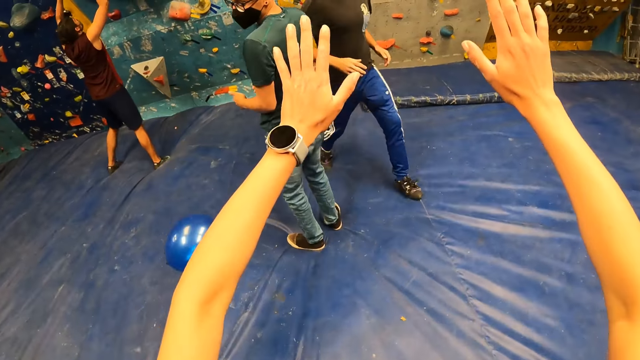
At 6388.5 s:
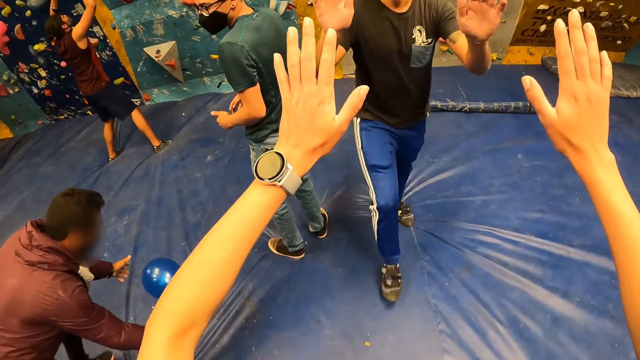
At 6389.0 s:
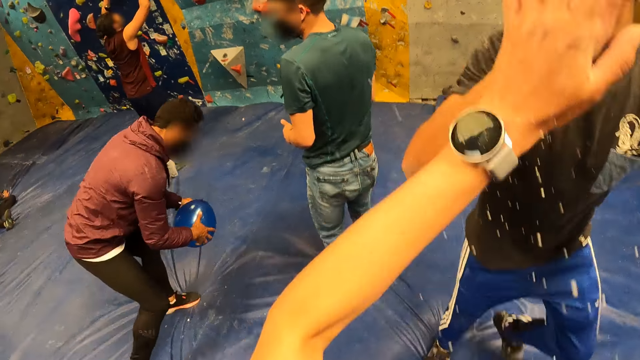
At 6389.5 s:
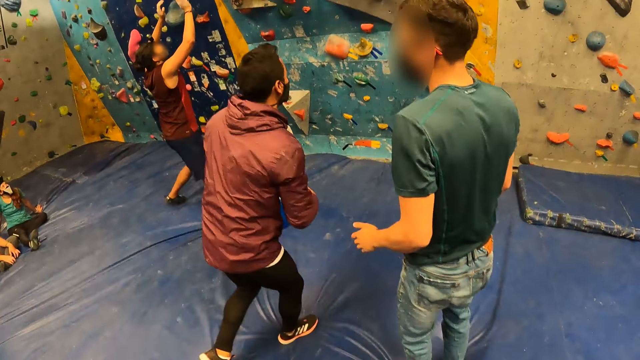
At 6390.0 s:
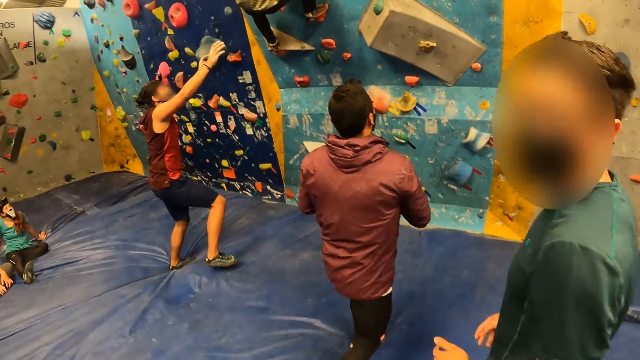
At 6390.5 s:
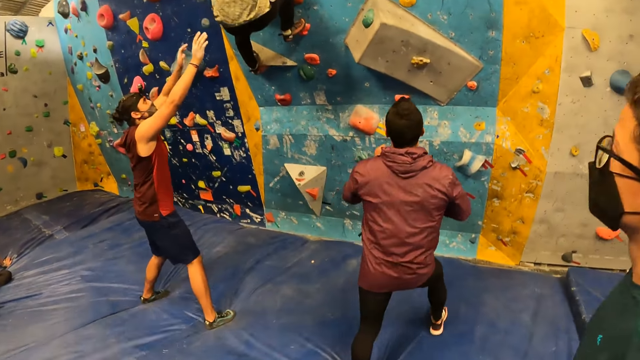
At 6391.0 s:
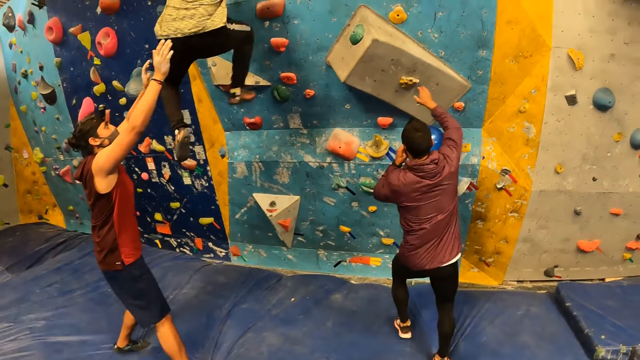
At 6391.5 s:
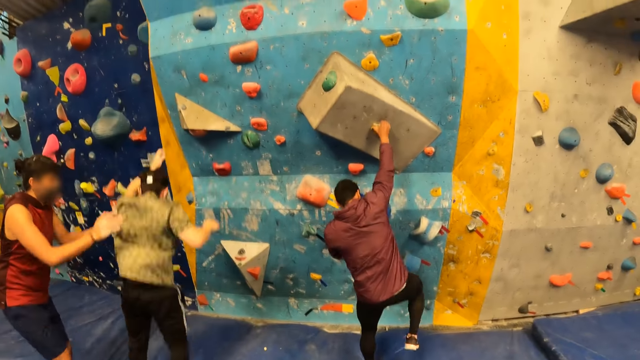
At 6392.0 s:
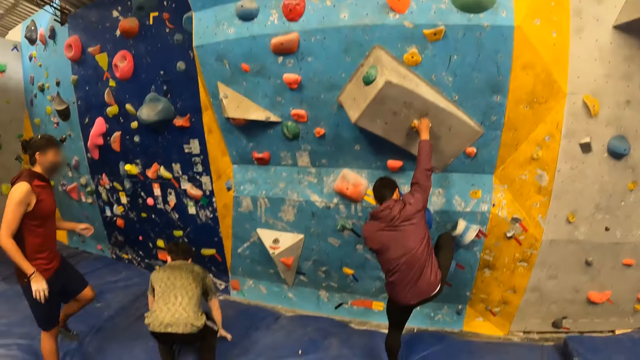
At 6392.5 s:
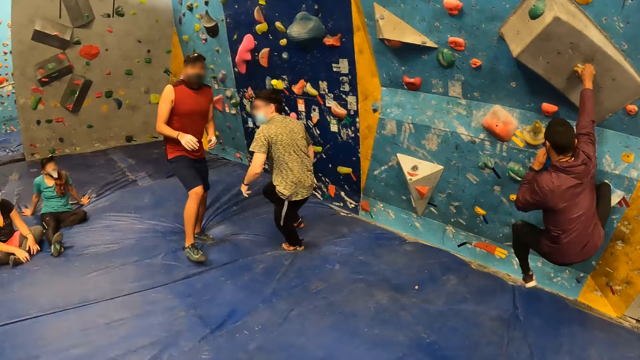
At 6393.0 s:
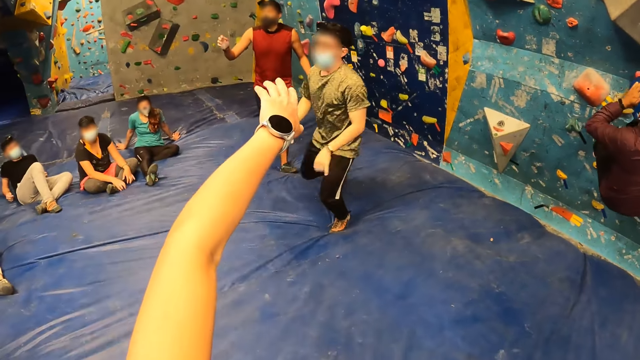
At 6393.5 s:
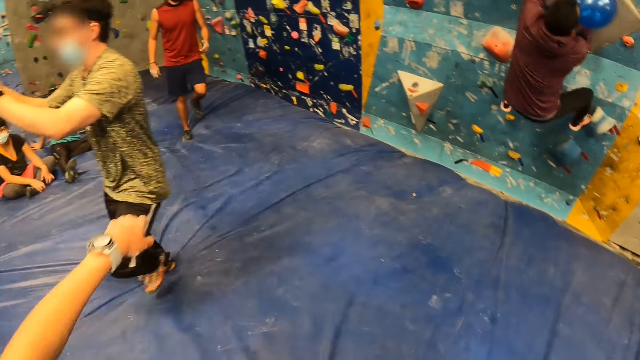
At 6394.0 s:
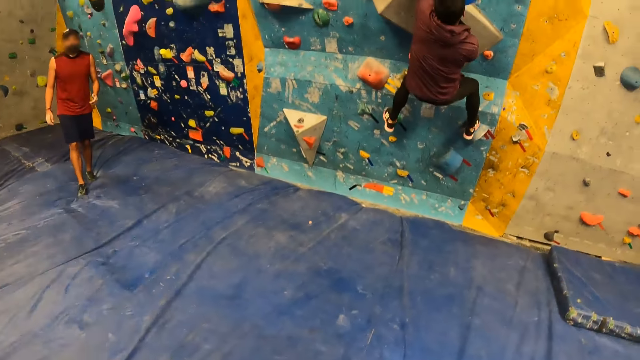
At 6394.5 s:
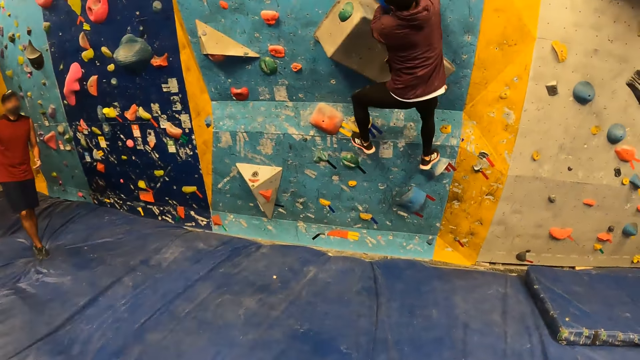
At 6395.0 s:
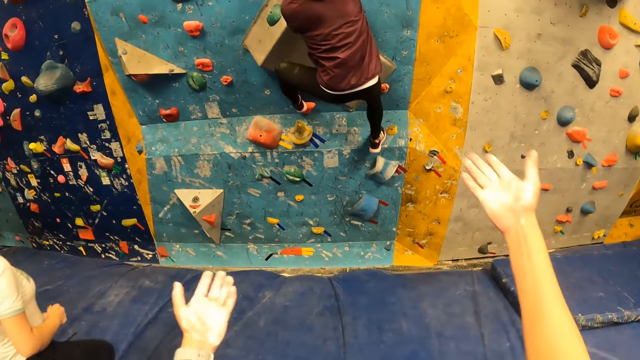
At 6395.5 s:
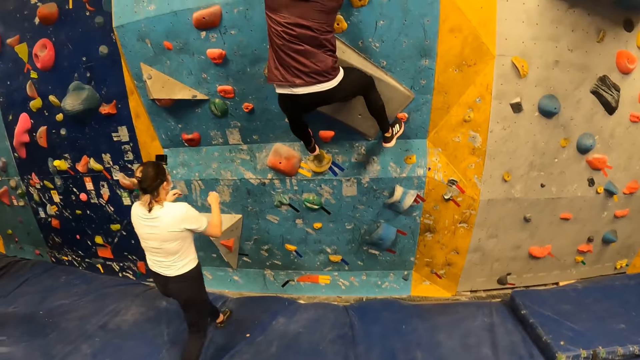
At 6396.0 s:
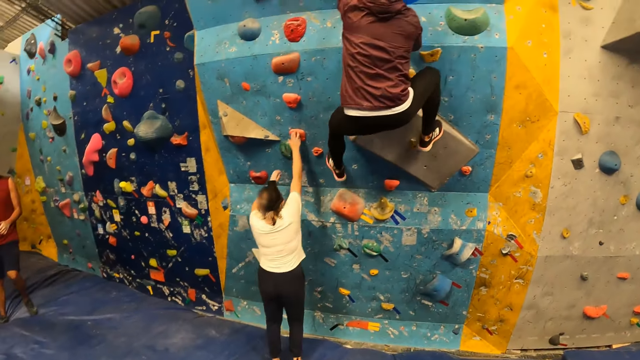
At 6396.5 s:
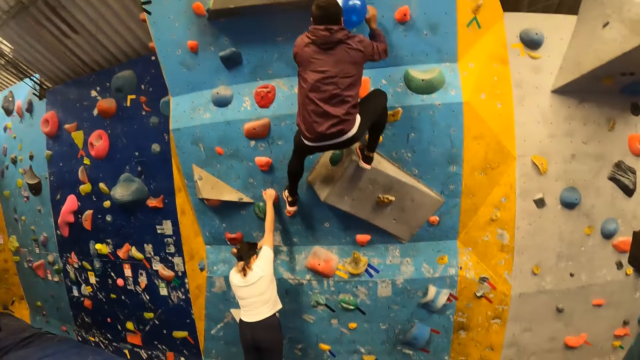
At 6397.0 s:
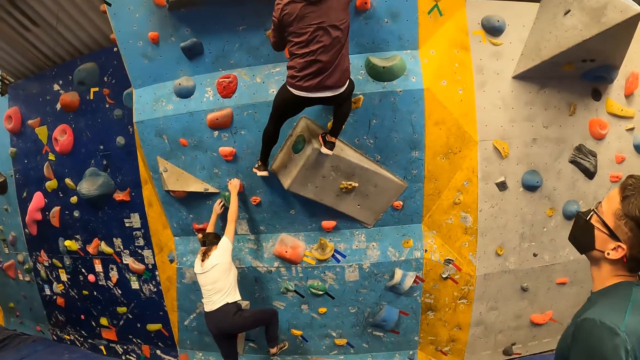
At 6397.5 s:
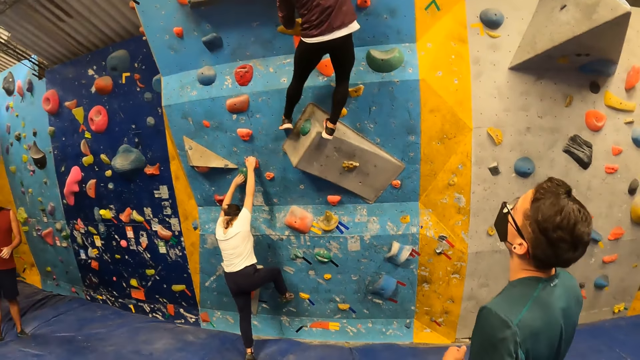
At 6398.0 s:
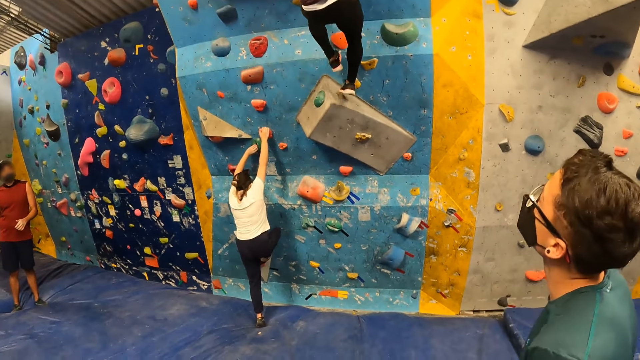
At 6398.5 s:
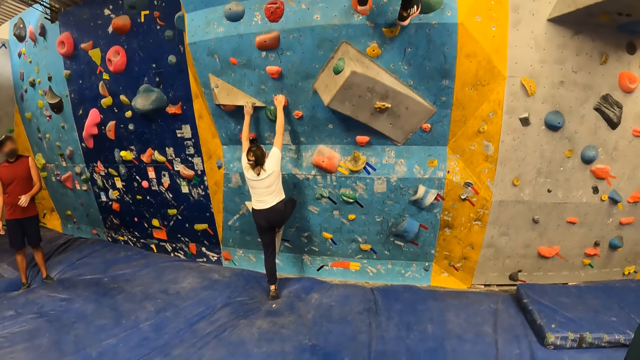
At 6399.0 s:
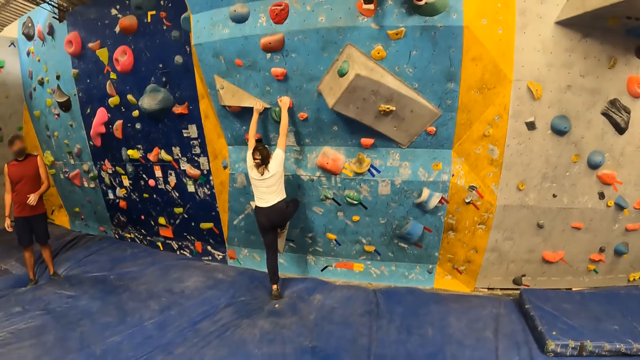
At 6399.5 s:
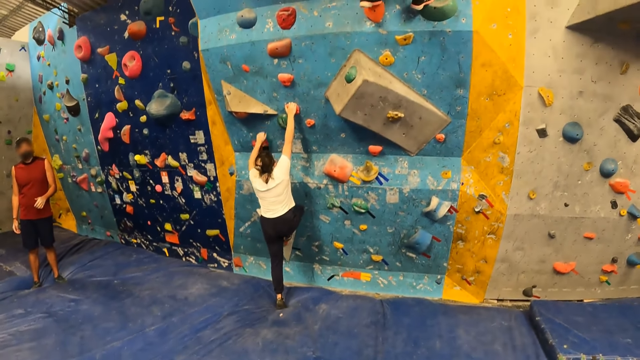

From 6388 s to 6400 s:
A man picks up a balloon from the foam on the floor. The camera wearer hits both hands of another man with her hands. She greets the other man. The first man walks towards the wall and climbs the bouldering wall with both hands. A third man jumps down from the wall. The camera wearer stretches both hands forward. She raises the hand. A woman climbs the bouldering wall with both hands.

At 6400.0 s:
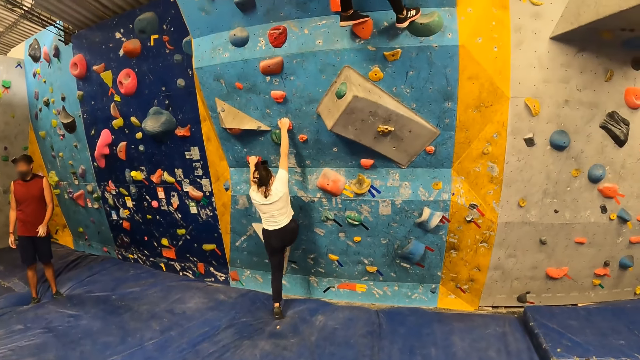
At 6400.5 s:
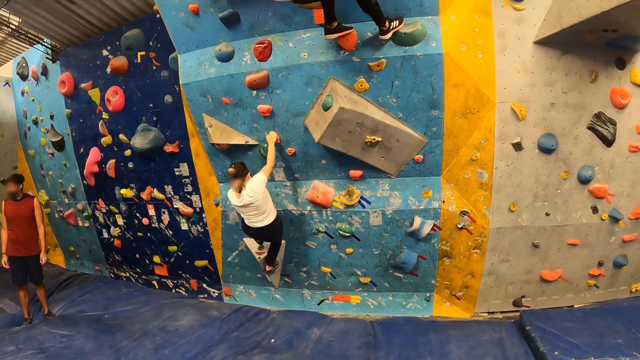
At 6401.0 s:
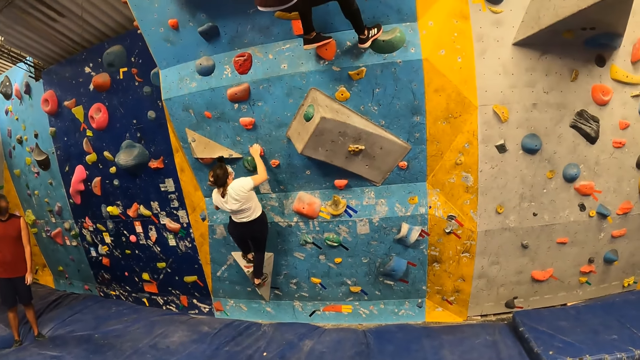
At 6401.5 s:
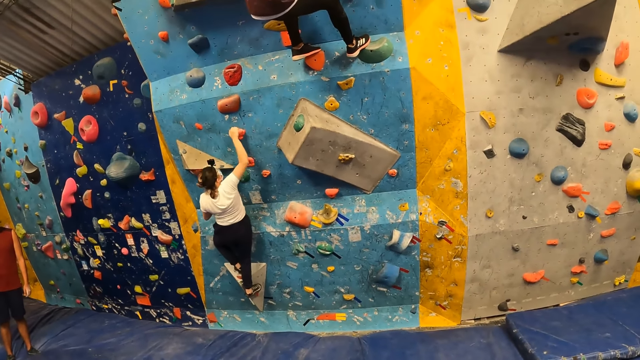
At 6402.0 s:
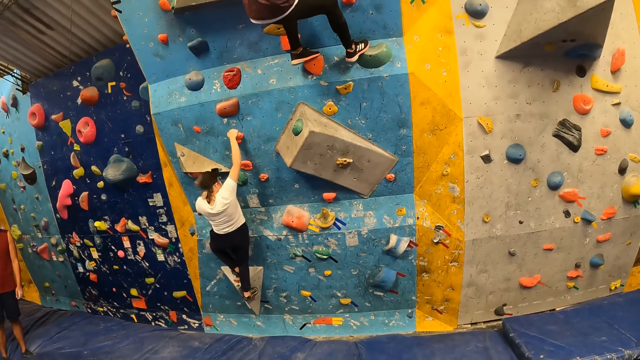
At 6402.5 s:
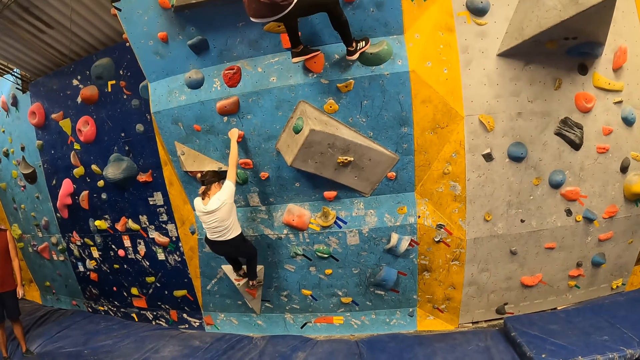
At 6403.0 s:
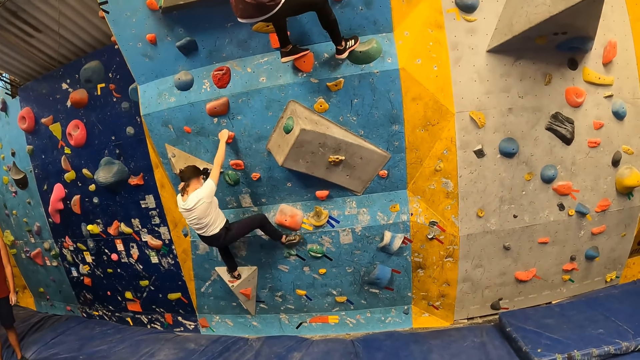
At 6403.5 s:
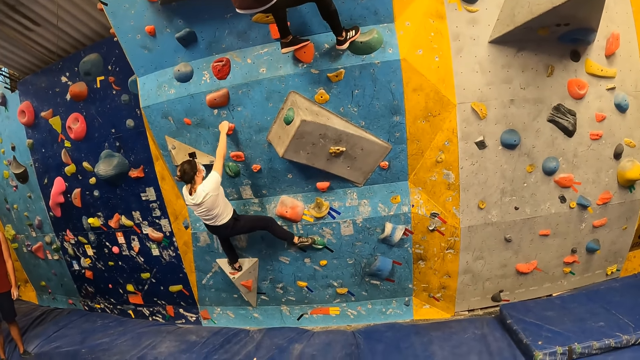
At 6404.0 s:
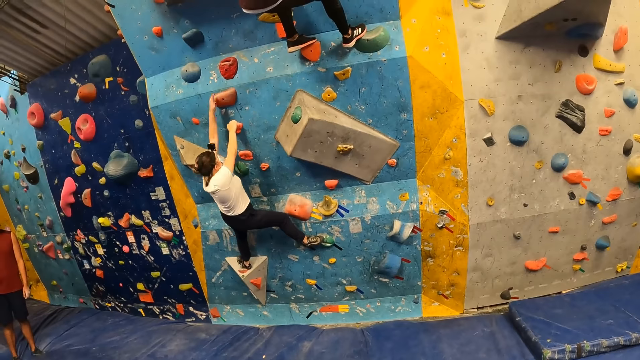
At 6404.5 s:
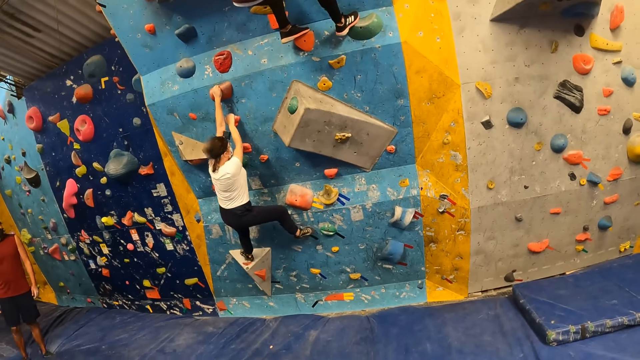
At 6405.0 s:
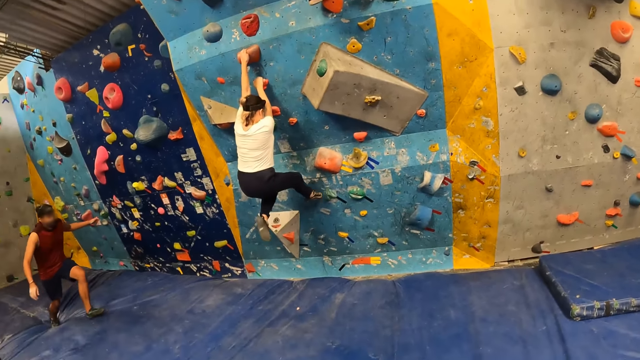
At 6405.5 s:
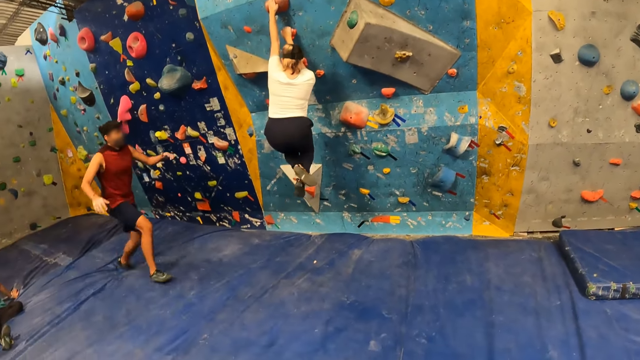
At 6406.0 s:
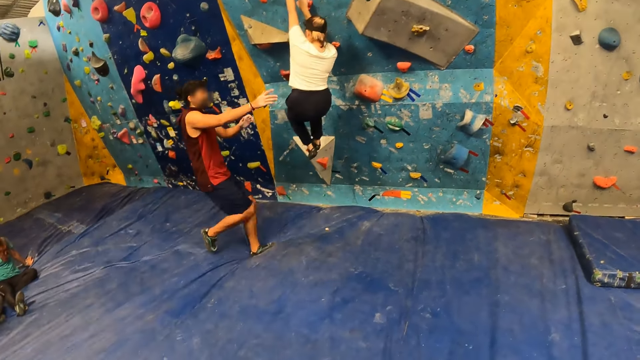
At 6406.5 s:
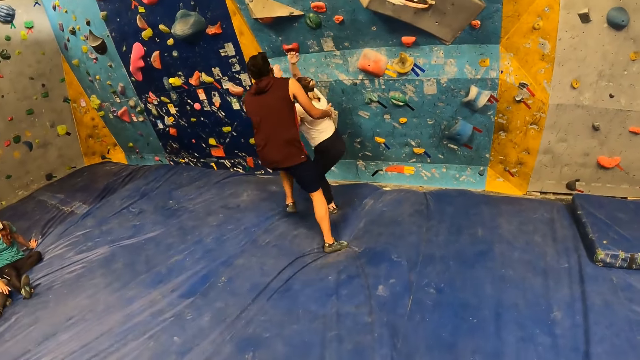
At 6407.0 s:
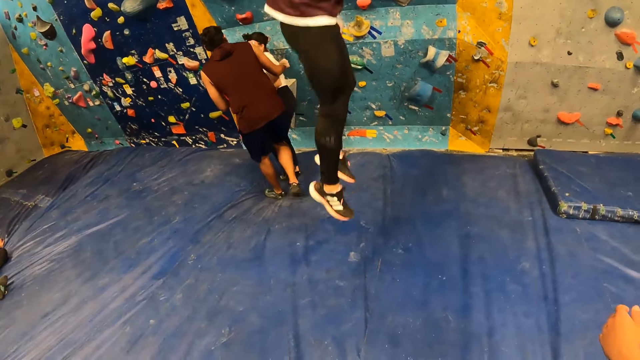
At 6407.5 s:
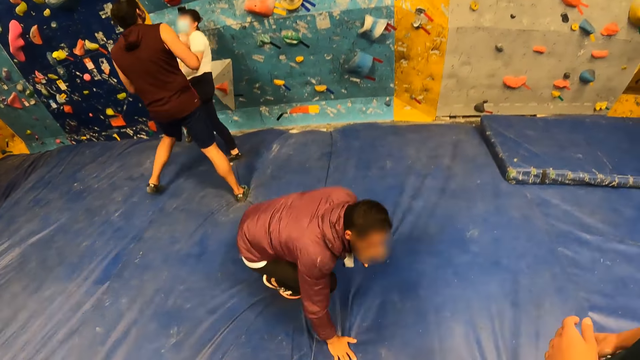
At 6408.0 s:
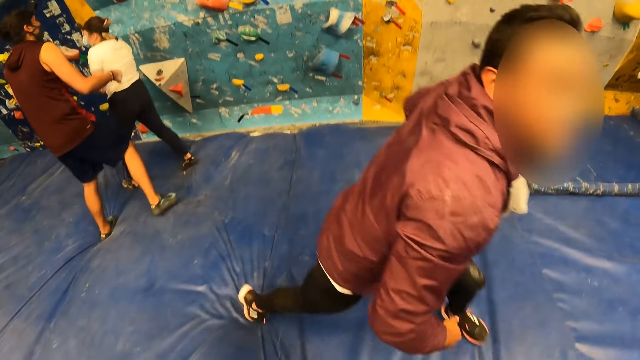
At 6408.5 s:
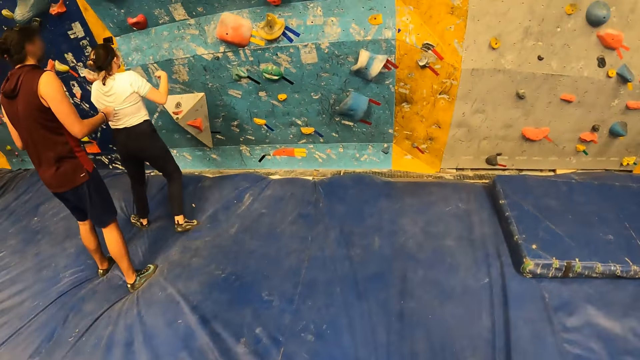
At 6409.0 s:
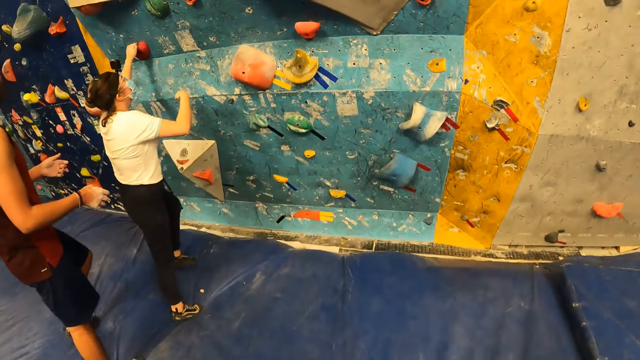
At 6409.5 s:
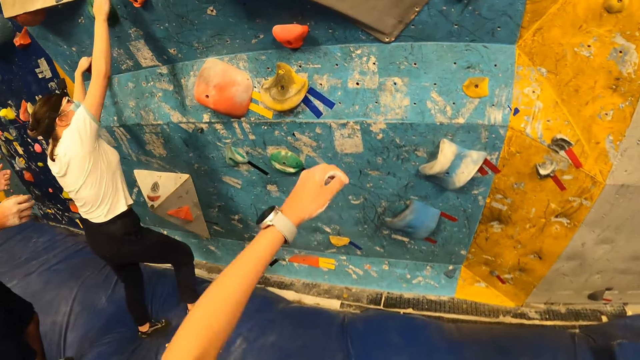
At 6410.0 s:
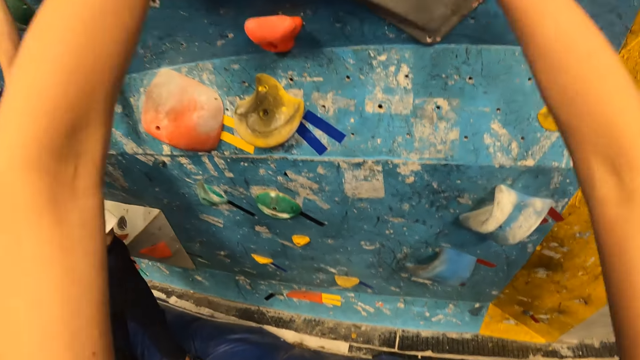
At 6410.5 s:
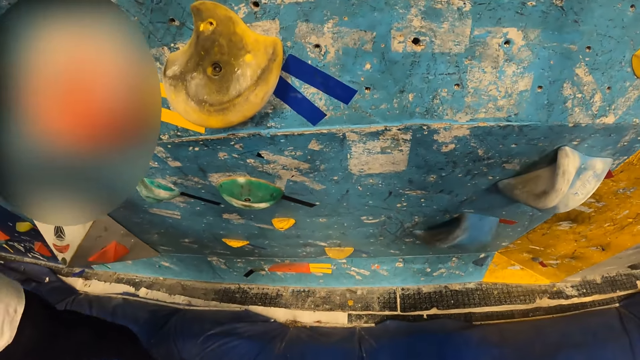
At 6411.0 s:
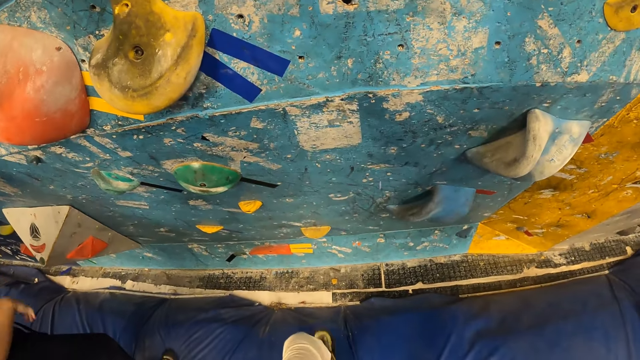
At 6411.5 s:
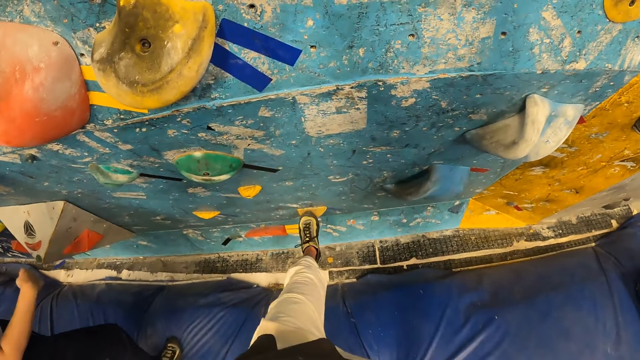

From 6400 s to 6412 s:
A man runs towards the wall. Another man jumps down from the wall. A third man jumps down from the wall. The camera wearer walks around. A woman climbs the bouldering wall with both hands. The camera wearer climbs the bouldering wall with both hands.
